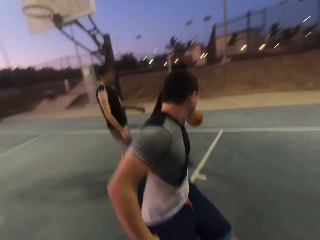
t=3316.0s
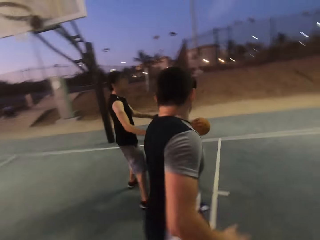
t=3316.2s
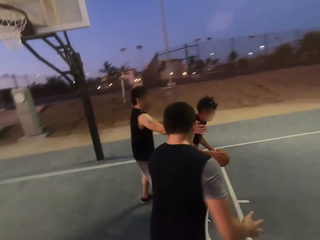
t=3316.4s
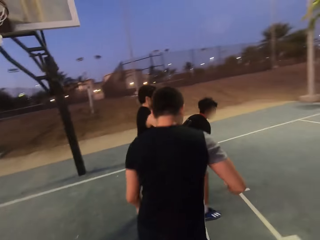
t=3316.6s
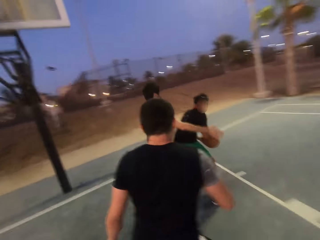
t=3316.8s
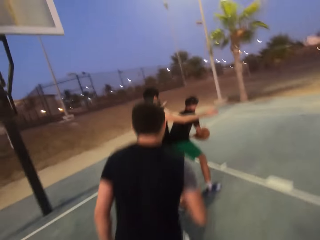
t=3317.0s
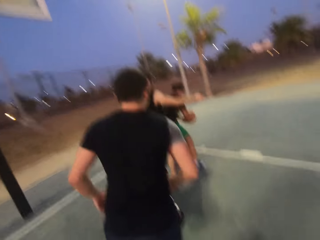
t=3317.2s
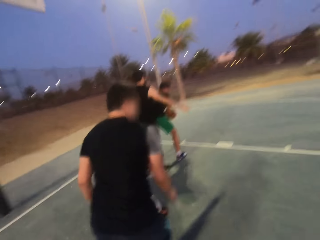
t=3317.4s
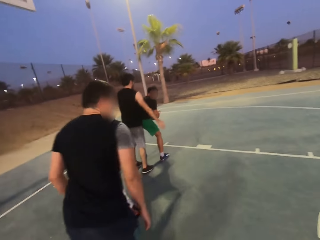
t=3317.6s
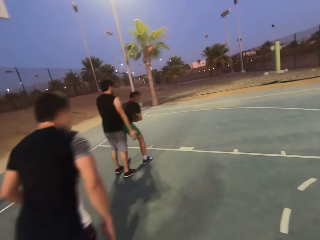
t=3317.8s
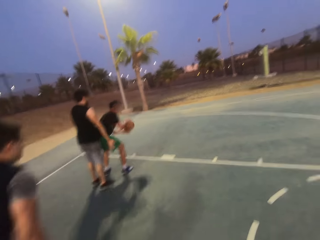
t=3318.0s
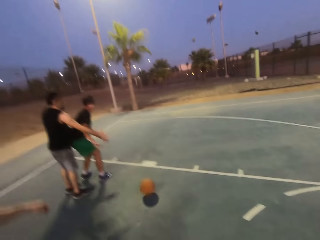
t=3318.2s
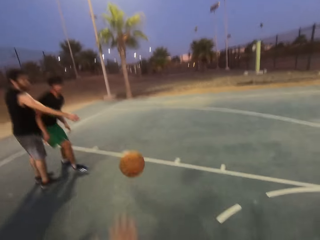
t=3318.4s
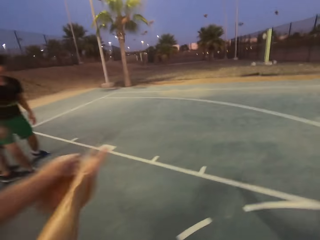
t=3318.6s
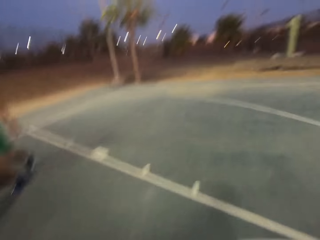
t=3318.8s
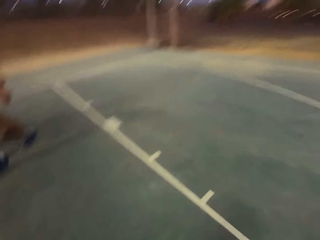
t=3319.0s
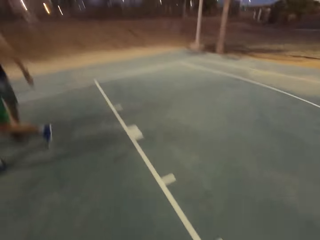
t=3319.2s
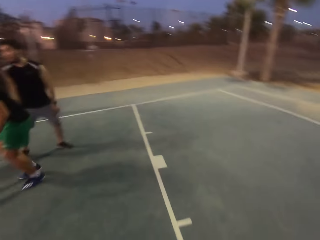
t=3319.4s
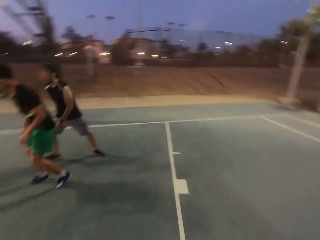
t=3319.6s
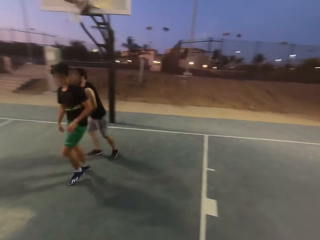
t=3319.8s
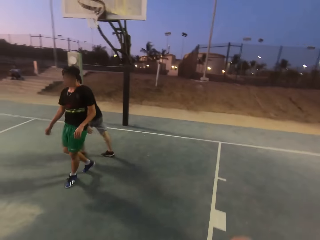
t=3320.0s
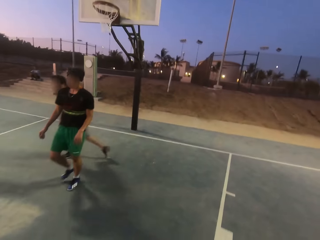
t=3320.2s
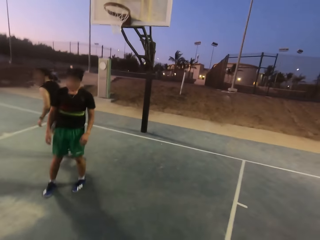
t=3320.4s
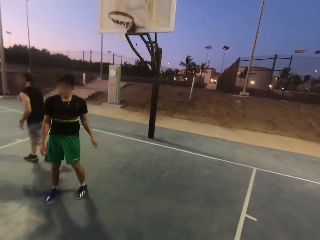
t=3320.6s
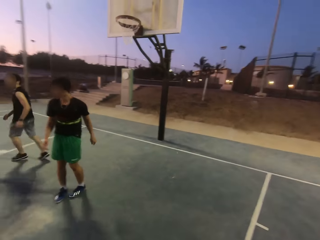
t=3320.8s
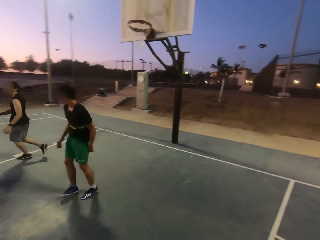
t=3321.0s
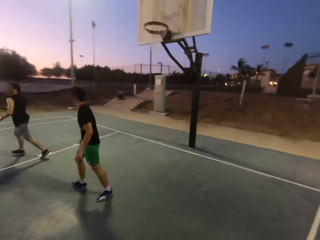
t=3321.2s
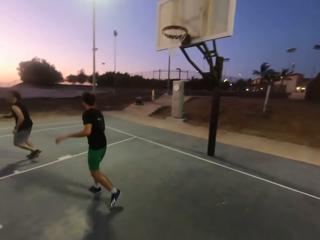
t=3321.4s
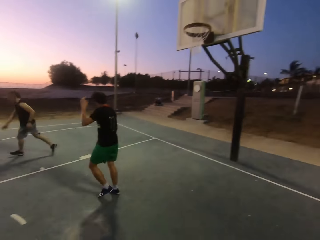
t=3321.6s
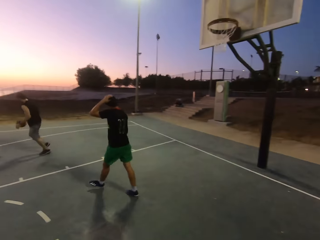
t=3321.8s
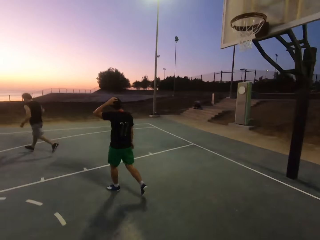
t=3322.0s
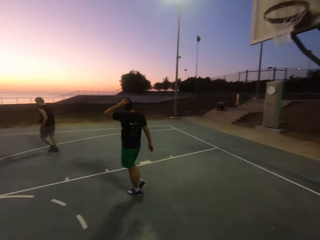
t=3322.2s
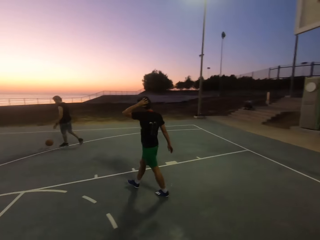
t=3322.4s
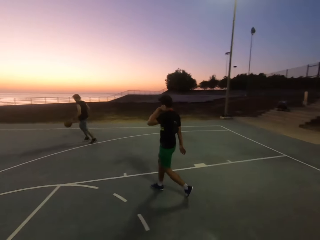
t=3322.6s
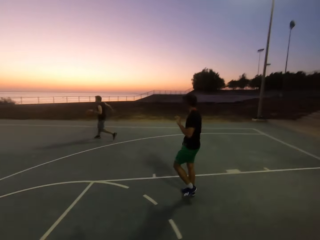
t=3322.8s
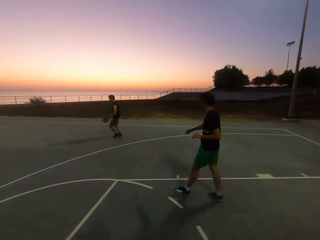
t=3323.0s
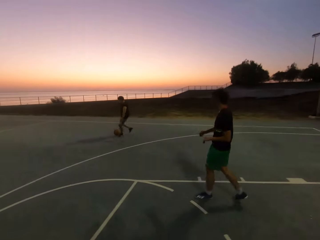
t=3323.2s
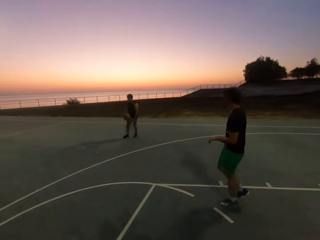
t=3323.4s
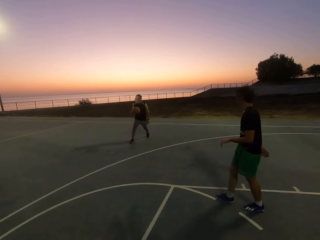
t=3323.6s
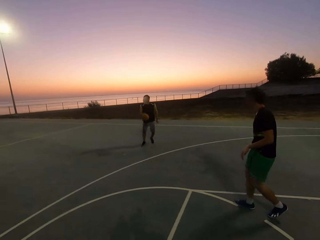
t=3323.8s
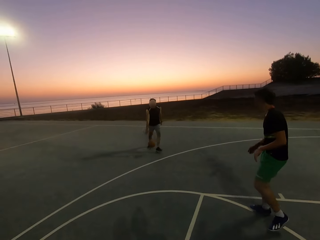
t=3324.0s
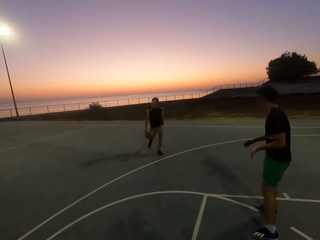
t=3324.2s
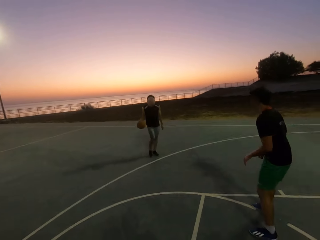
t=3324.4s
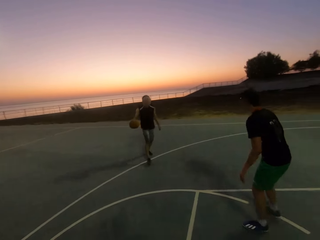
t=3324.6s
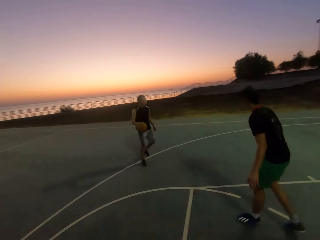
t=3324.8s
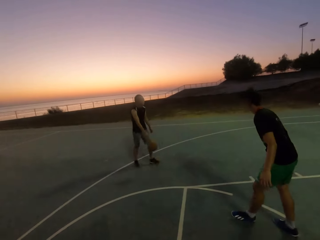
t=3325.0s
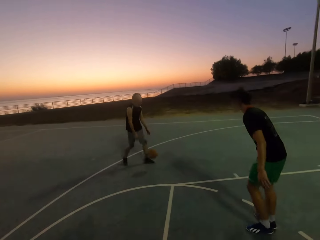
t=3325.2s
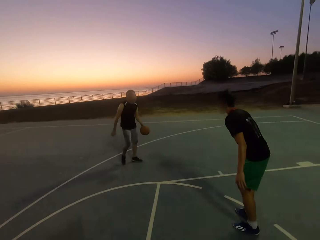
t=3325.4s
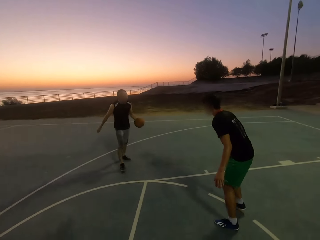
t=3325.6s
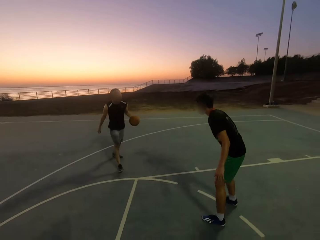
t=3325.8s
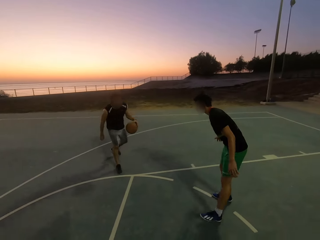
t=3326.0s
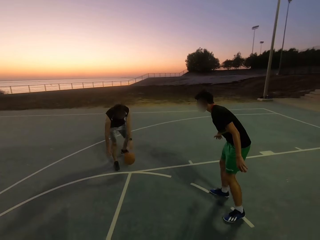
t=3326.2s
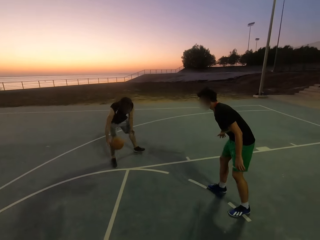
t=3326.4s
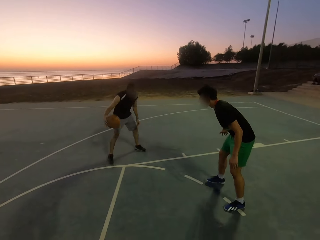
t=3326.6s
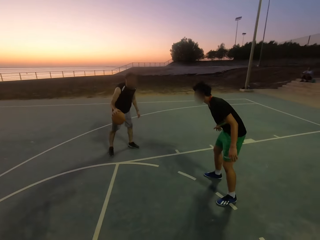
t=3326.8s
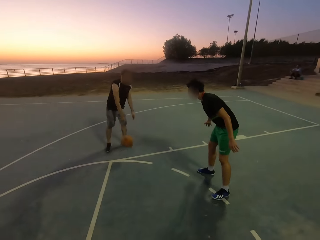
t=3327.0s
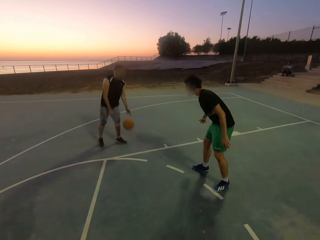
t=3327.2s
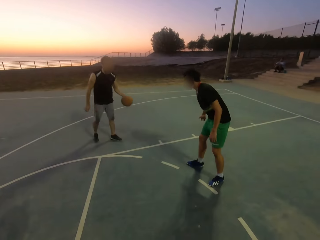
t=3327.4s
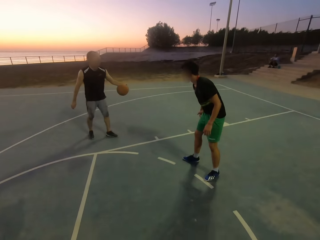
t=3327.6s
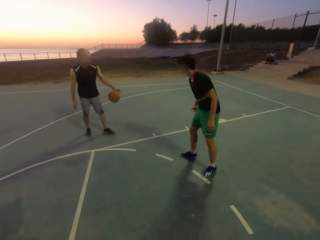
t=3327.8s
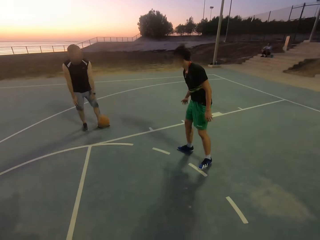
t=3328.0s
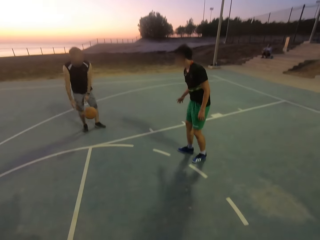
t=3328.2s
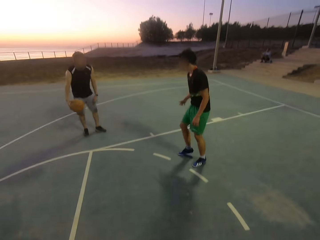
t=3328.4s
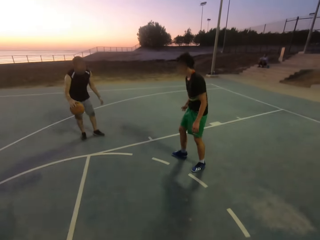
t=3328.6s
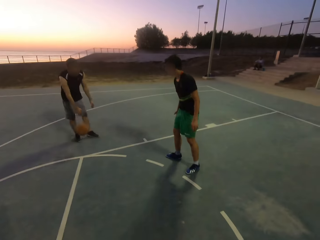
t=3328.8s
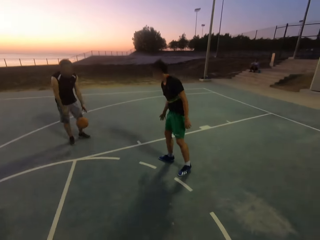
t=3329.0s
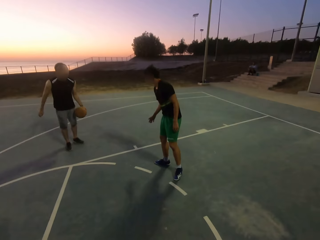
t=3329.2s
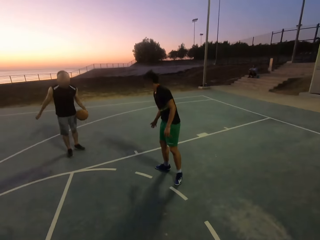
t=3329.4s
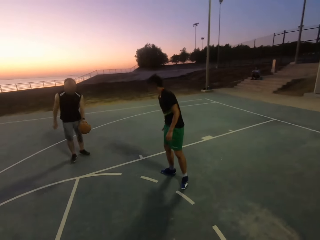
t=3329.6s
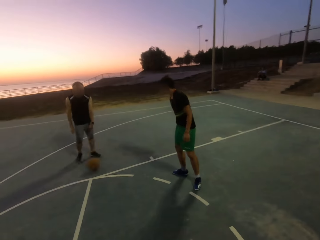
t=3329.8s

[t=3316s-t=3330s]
The camera wearer throws the ball back to a man. The man dribbles and holds the ball. Another man shields. The first man throws the ball to the camera wearer. A third man catches the ball and throws the ball to the second man. The second man dribbles the ball. The first man shields.

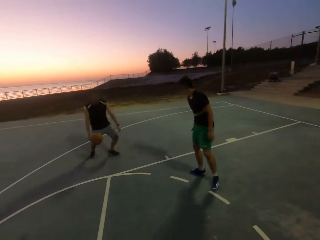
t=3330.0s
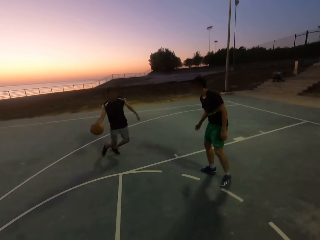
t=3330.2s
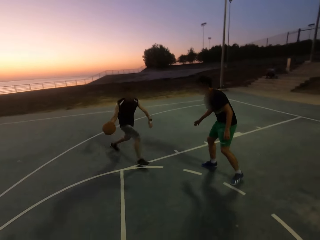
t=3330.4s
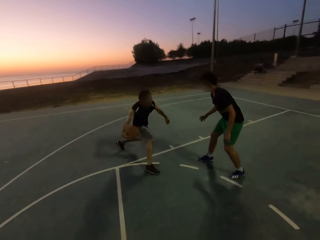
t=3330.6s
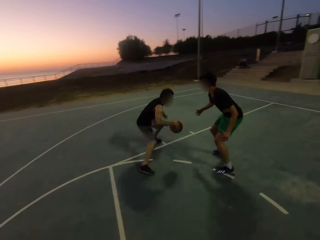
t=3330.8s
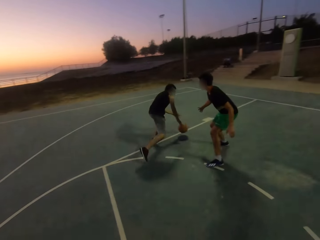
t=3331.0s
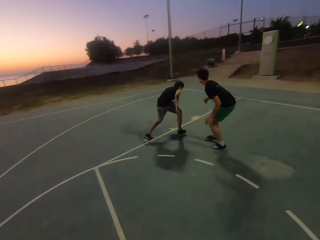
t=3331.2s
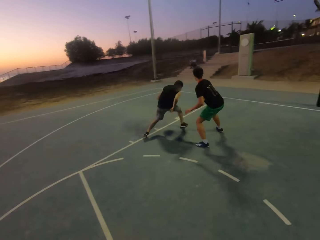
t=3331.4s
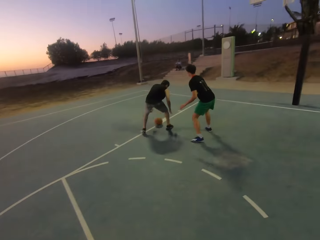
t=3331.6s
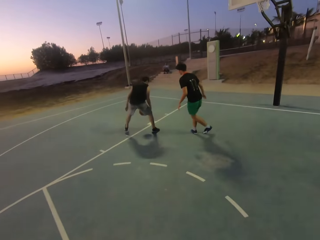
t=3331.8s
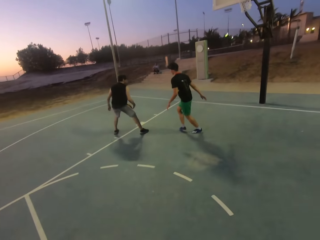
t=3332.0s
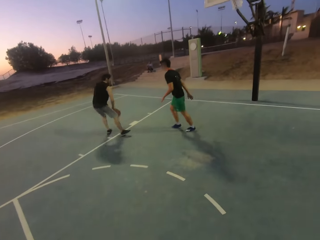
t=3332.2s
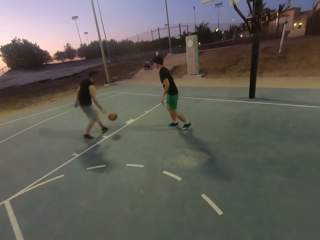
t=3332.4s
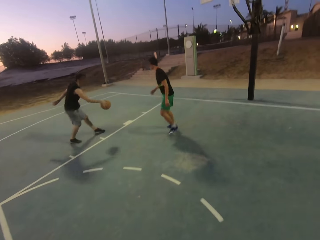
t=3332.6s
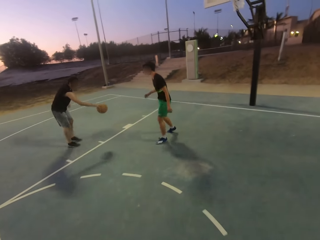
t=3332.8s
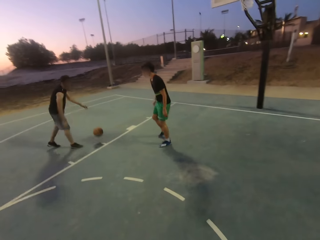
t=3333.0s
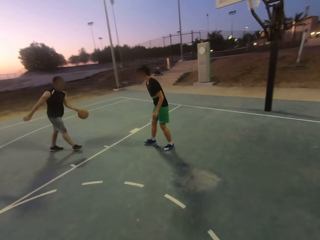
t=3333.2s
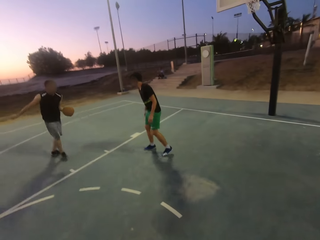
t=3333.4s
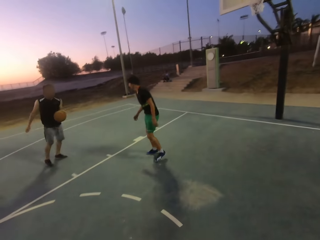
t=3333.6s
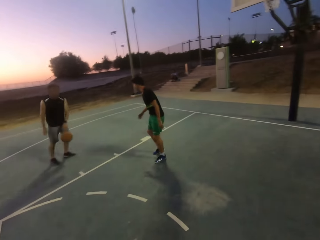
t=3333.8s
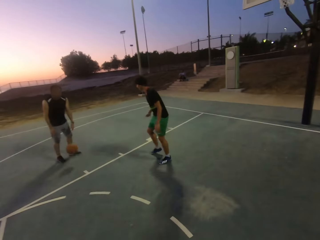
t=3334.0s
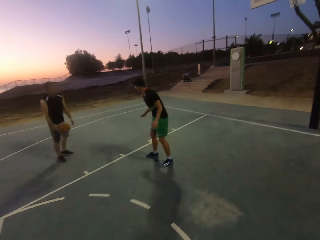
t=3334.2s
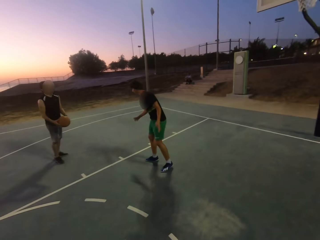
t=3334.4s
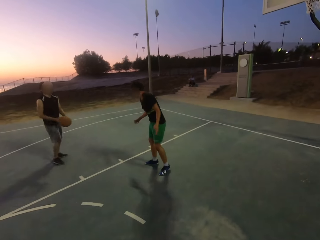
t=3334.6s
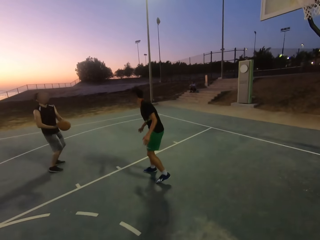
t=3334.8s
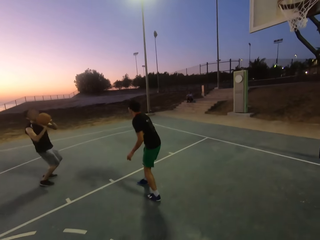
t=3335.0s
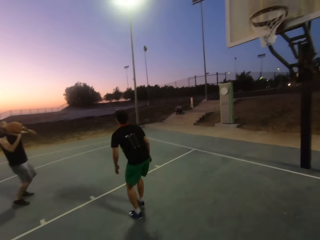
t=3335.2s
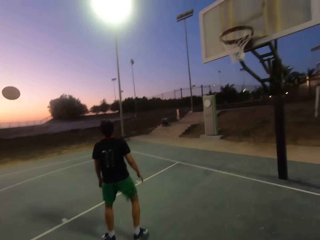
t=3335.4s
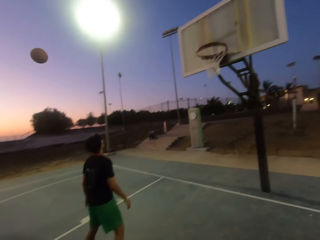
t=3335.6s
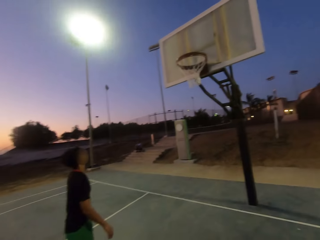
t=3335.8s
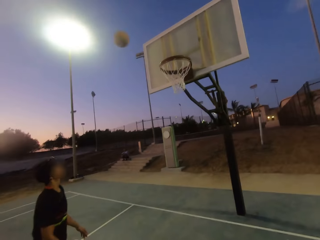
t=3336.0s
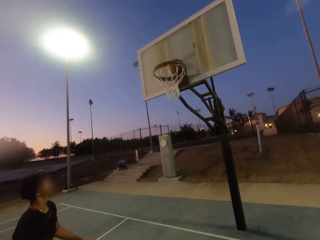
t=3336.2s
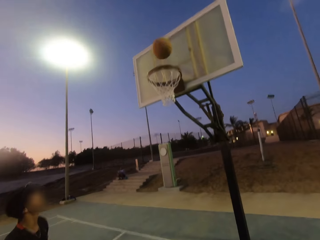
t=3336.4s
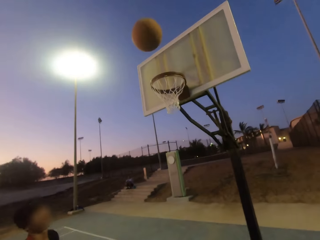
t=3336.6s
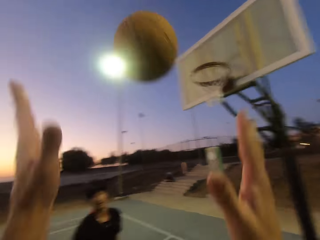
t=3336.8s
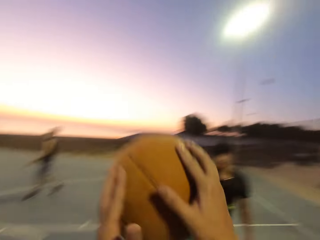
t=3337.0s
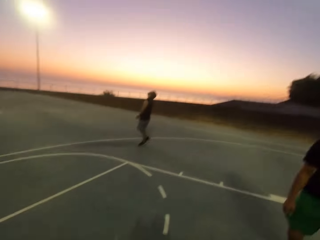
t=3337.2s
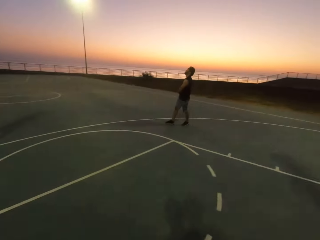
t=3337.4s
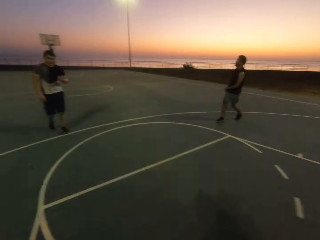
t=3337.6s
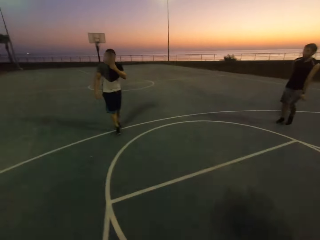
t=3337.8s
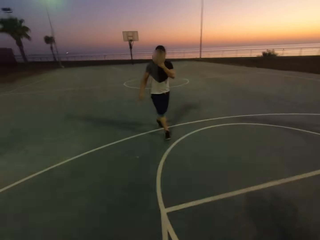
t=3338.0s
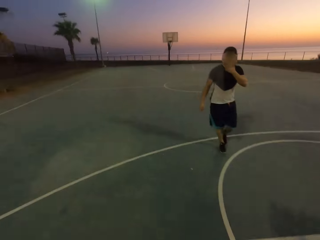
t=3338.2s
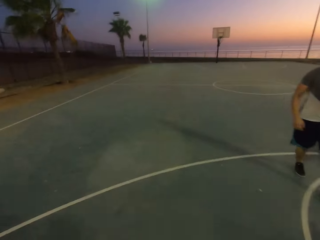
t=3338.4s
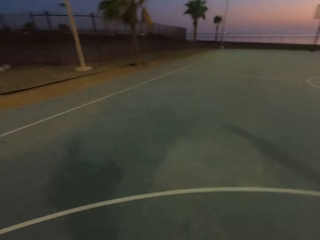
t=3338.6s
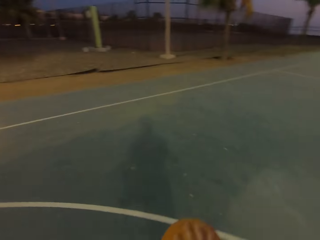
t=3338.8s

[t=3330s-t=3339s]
A man throws the ball in the hoop. The camera wearer picks up the ball and holds the ball.
